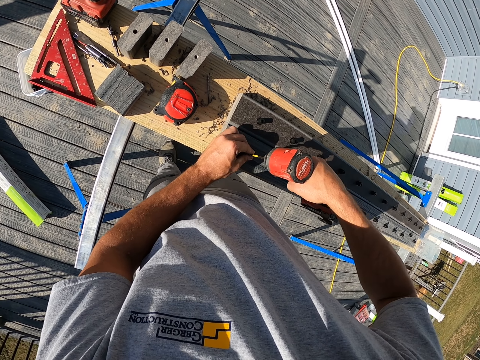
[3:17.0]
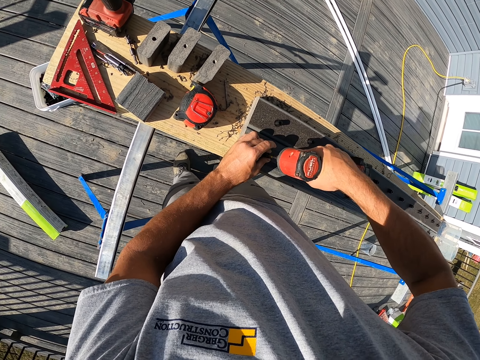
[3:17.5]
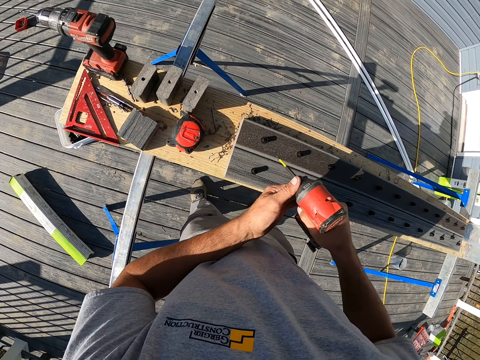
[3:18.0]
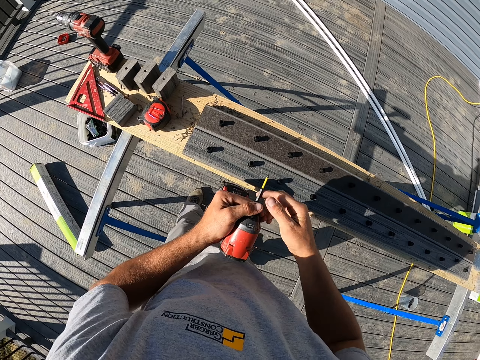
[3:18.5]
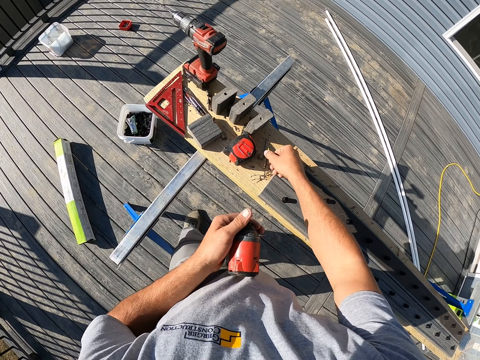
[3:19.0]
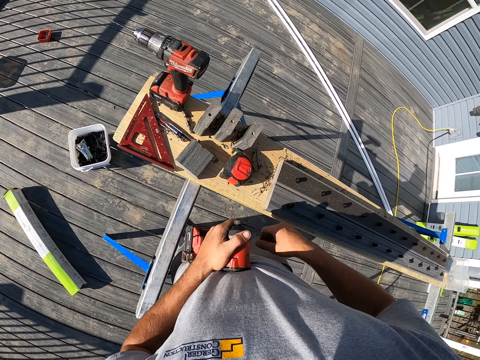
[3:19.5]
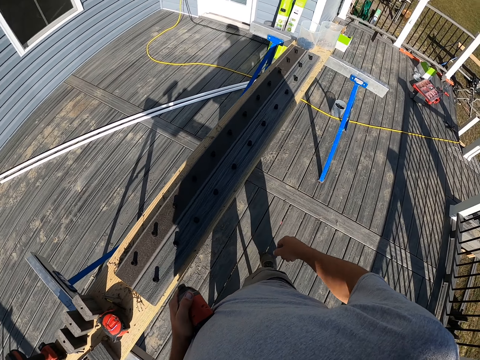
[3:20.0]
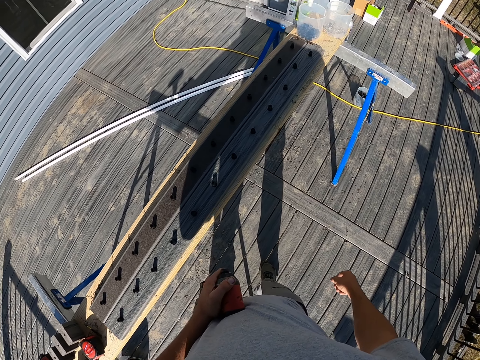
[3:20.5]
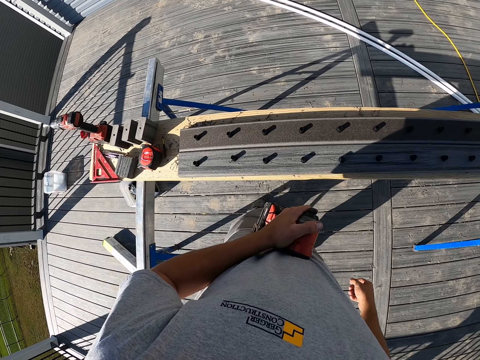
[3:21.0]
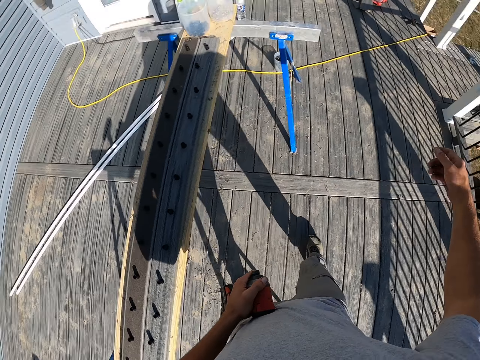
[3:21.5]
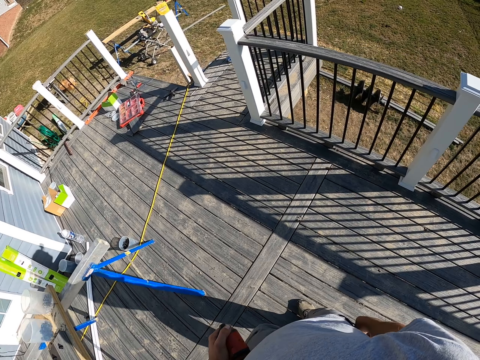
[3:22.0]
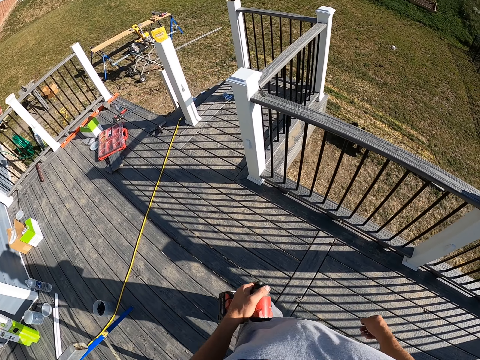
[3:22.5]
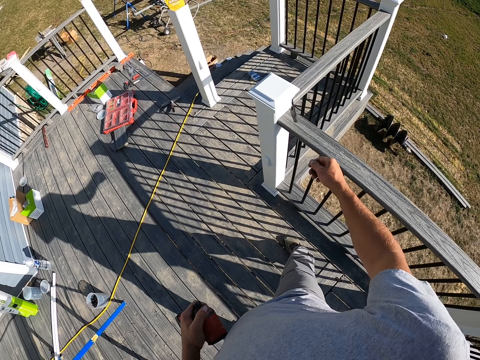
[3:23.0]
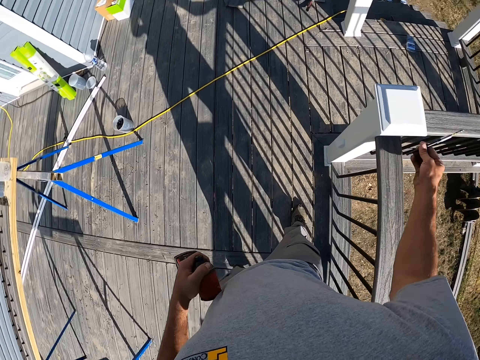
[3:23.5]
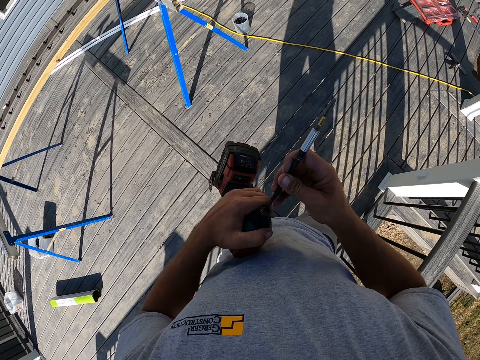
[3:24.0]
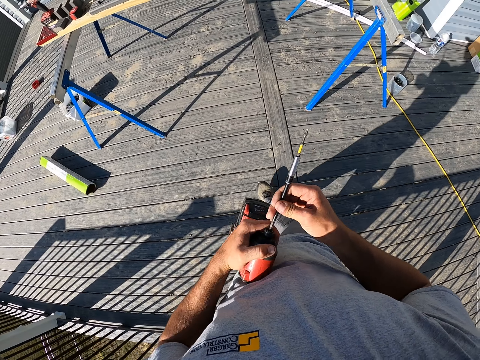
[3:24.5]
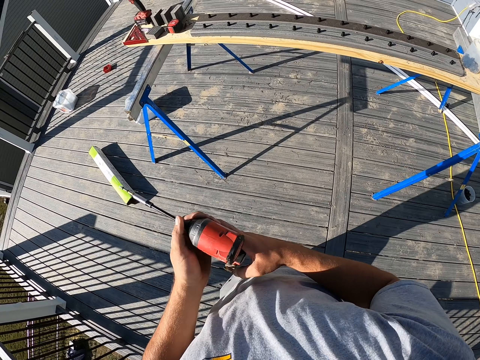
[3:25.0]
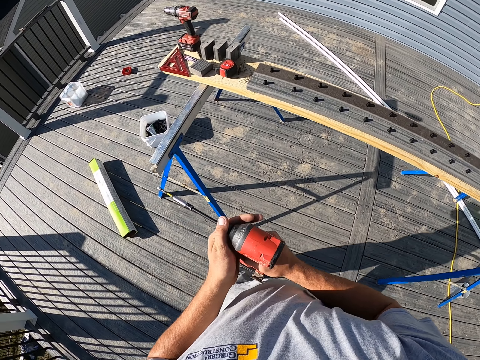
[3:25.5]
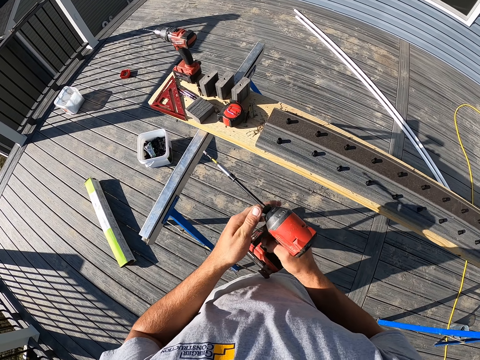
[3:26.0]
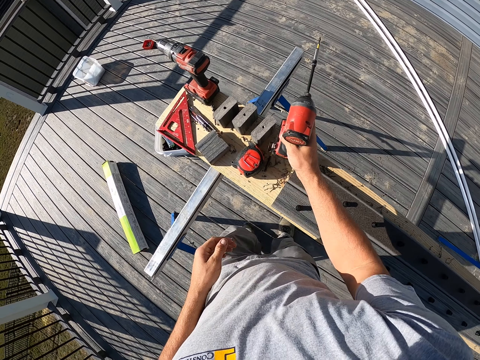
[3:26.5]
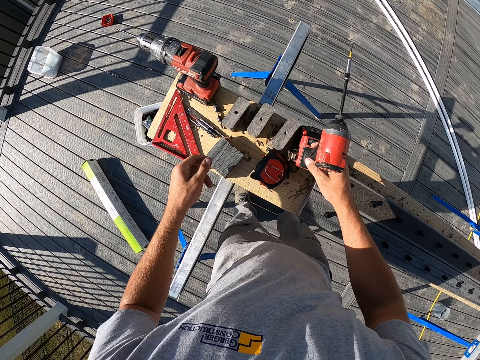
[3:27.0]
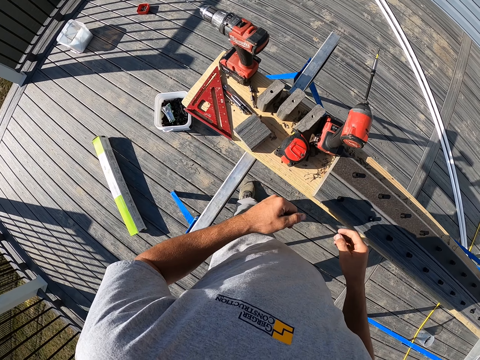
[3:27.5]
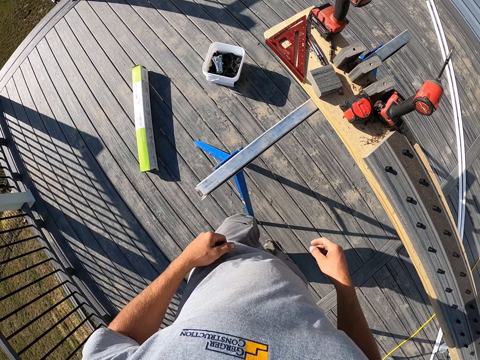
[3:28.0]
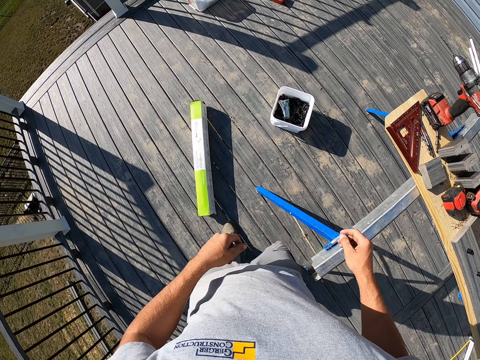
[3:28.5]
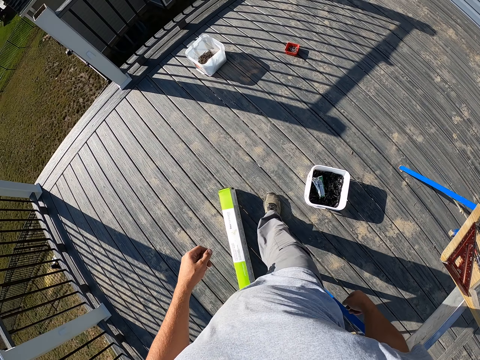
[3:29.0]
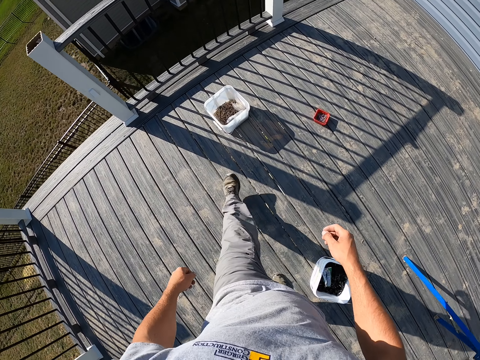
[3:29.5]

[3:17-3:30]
The camera wearer removes the drill bit from the chuck. They put the drill on the wood. They walk. They pick the drill bit from the wooden rail. They put the drill bit in the chuck. They place the drill on the wooden top.

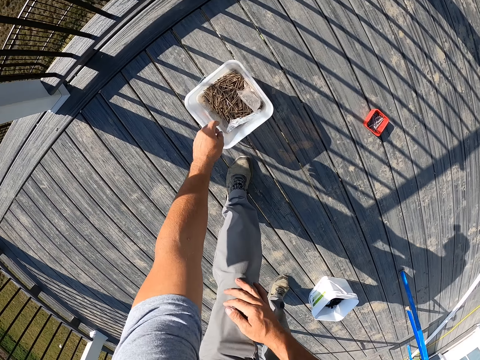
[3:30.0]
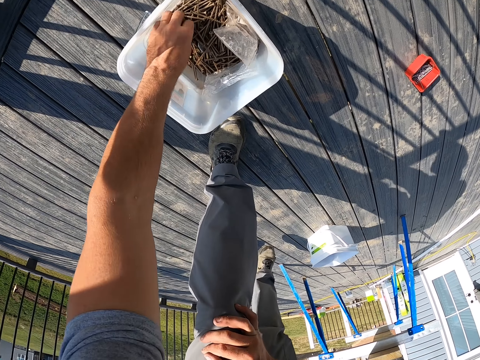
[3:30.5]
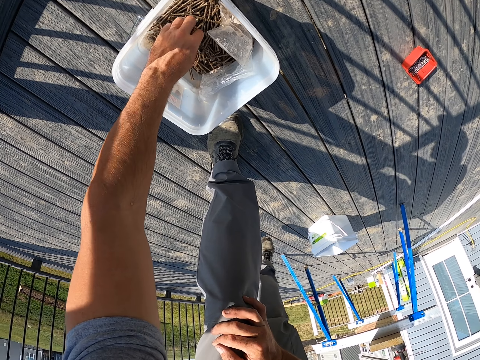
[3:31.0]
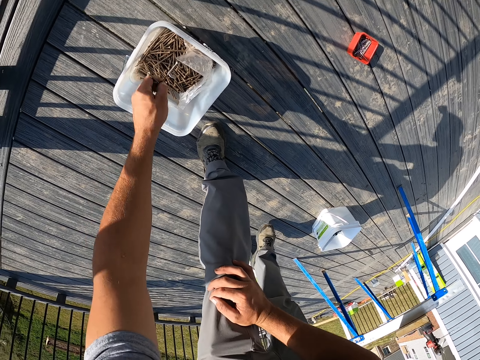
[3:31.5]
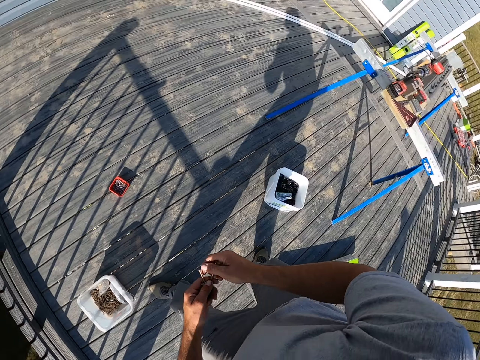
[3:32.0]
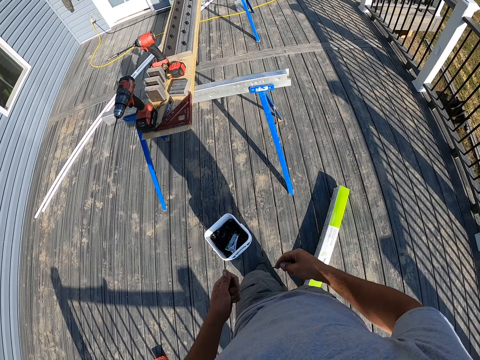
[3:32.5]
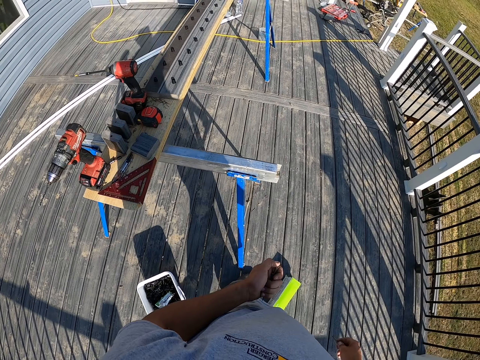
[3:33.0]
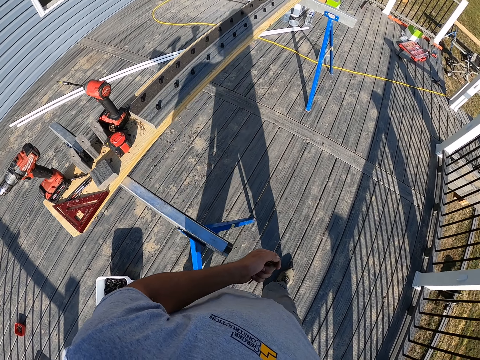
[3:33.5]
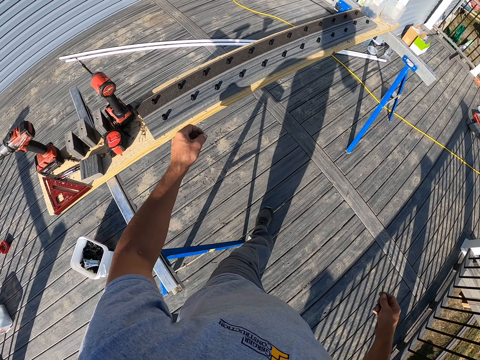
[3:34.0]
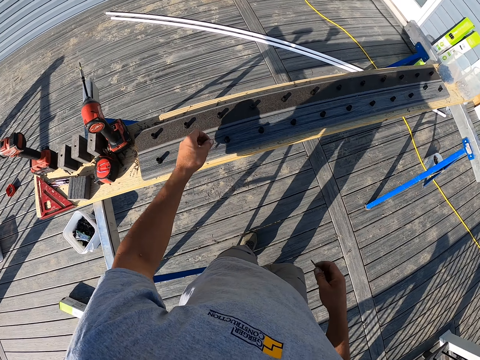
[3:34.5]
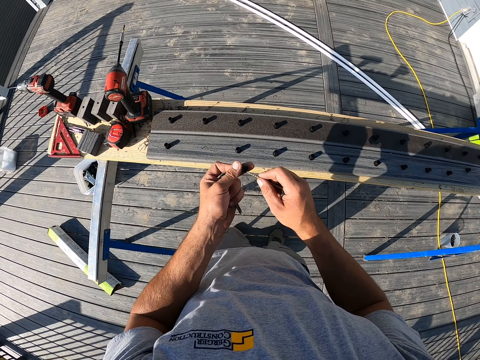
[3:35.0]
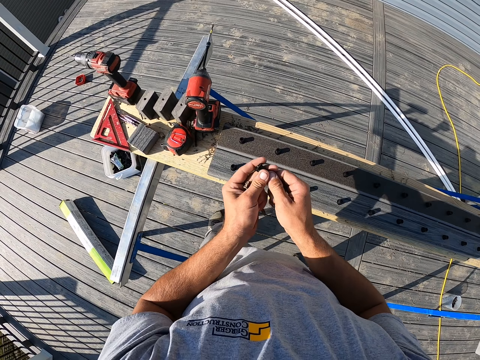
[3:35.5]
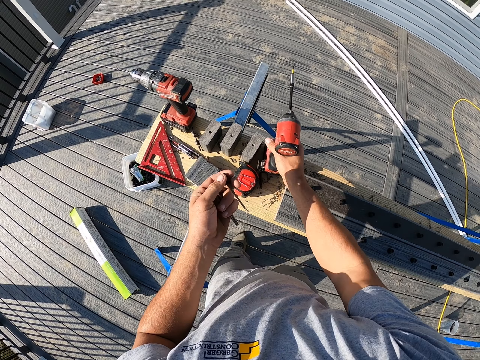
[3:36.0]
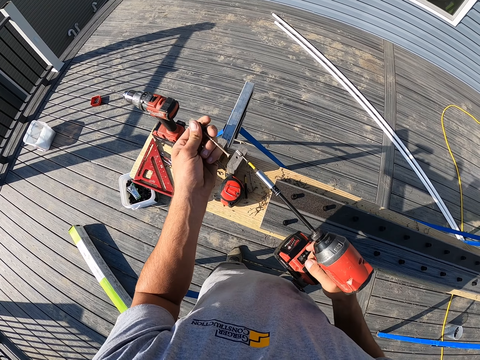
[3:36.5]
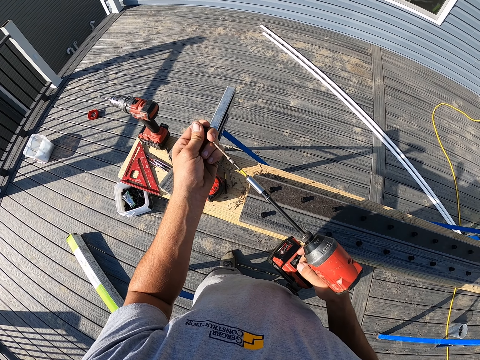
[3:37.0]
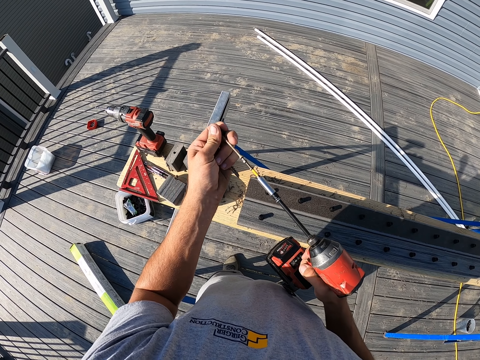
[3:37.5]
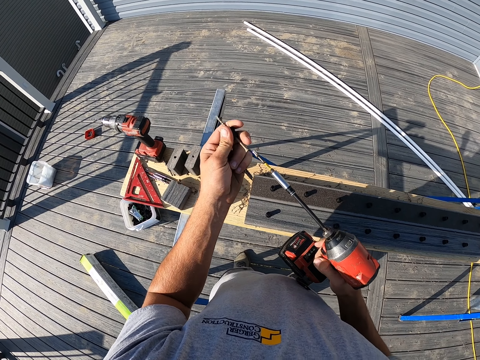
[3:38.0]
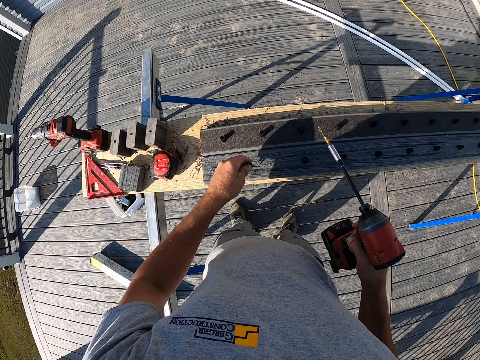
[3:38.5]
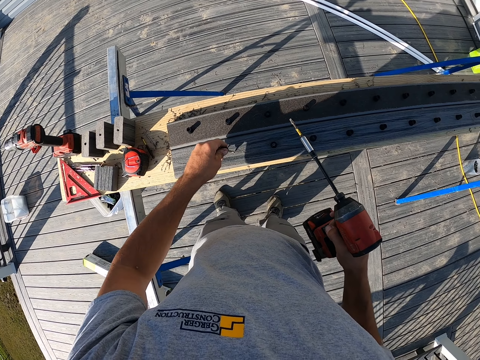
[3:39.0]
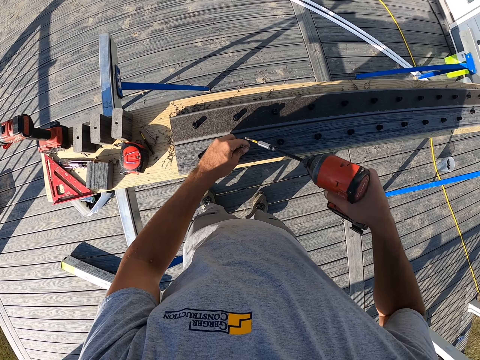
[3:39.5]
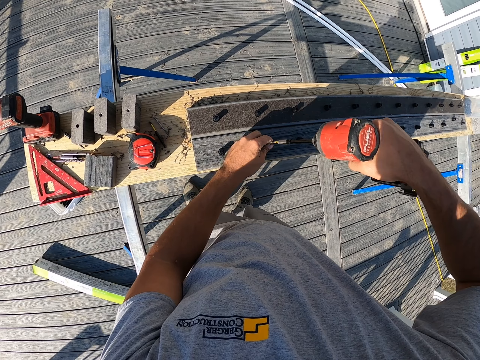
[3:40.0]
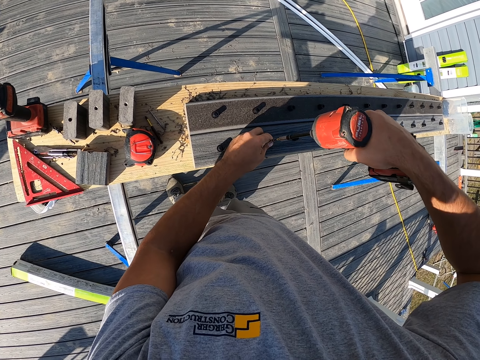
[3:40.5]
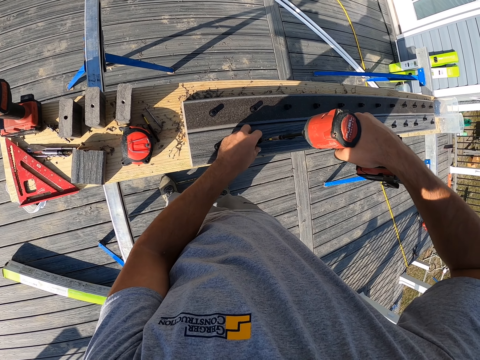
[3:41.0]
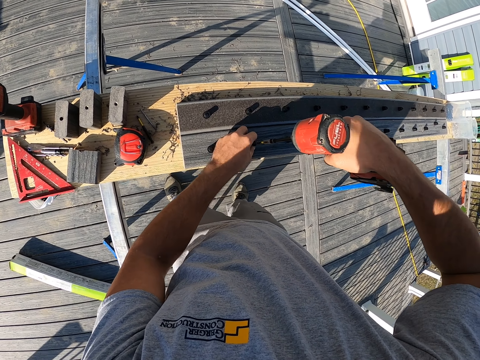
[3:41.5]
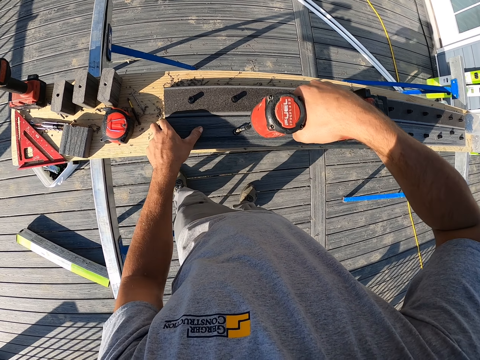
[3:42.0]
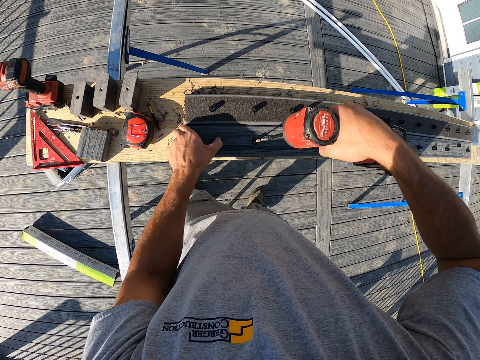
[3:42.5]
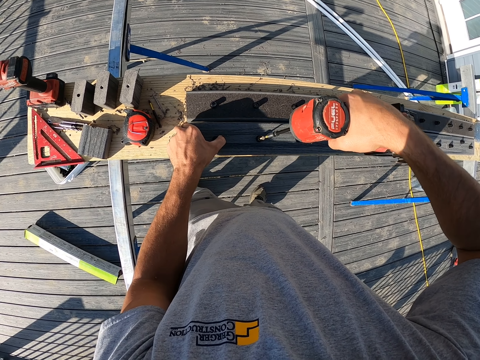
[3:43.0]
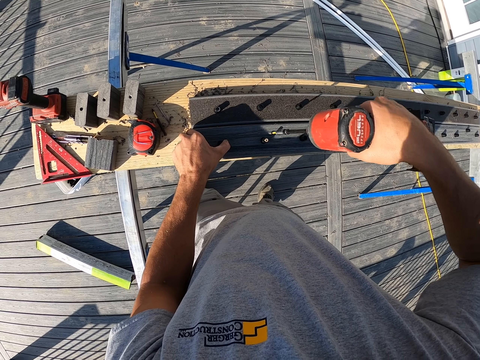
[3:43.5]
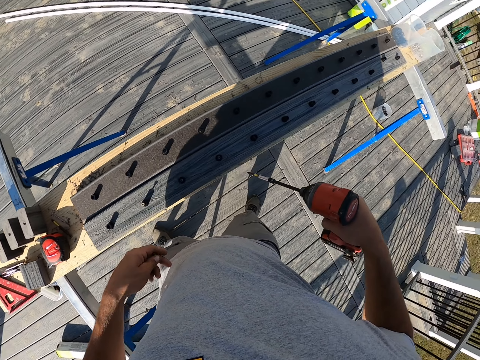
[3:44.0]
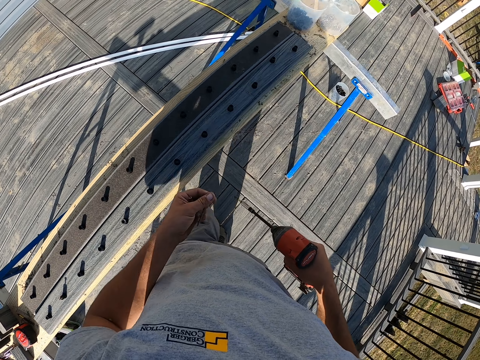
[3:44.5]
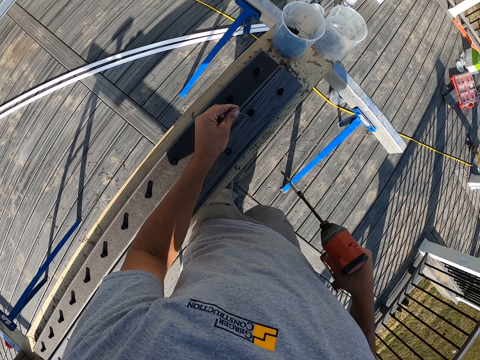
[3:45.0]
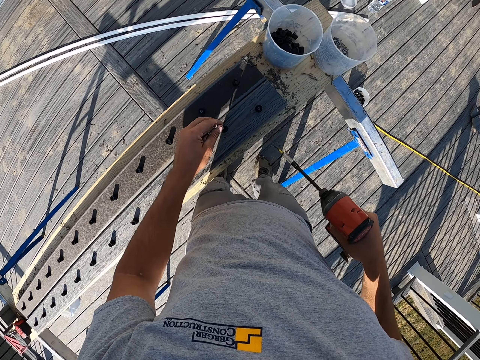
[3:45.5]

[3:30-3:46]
The camera wearer picks nails from a plastic tin. They walk. They pick a nut from the wood. They put the nail in the nut. They pick the drill. They drill the nail. They place the nail on the wood. They drill the nails in the nuts into the wood.
